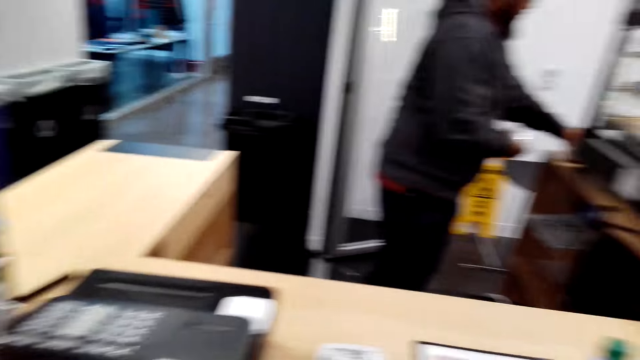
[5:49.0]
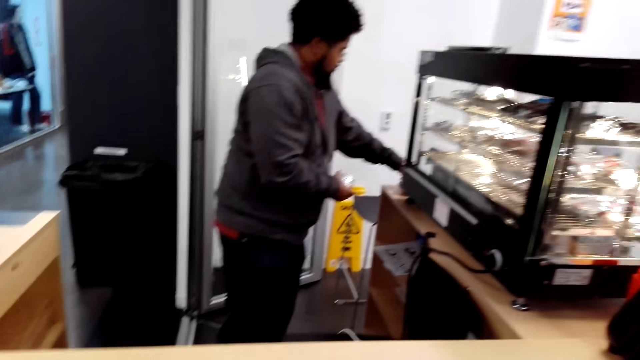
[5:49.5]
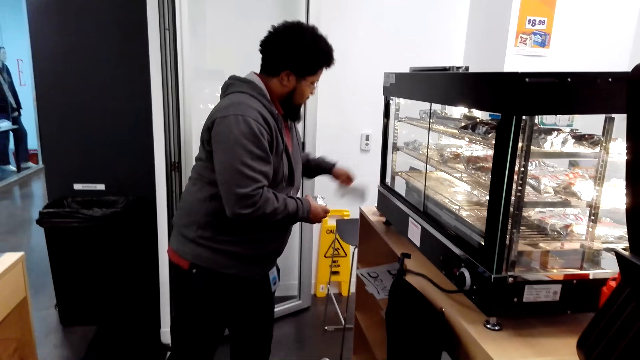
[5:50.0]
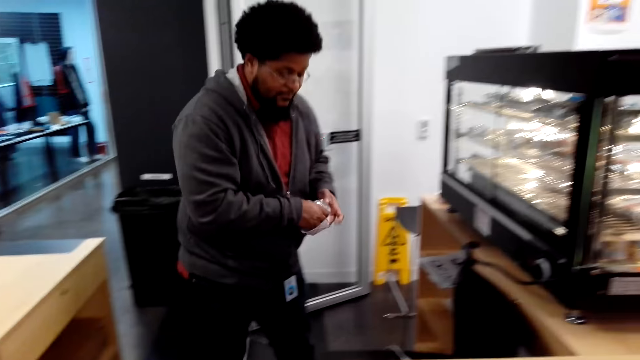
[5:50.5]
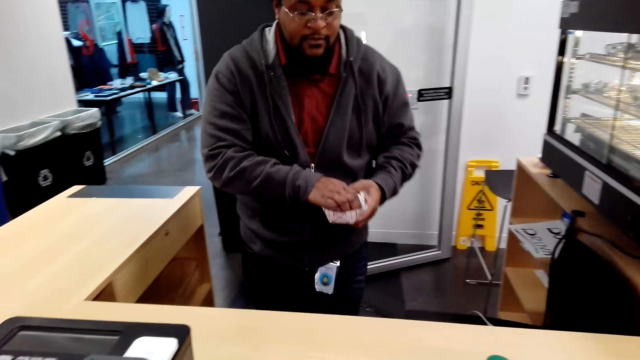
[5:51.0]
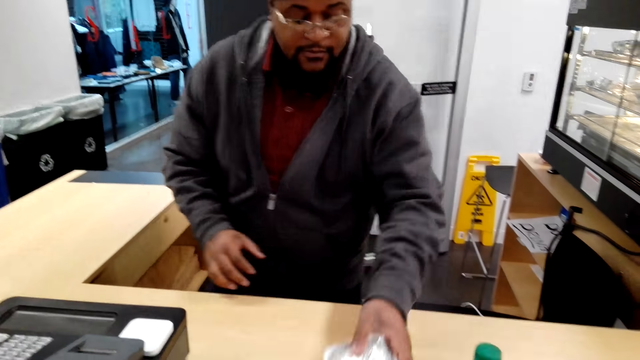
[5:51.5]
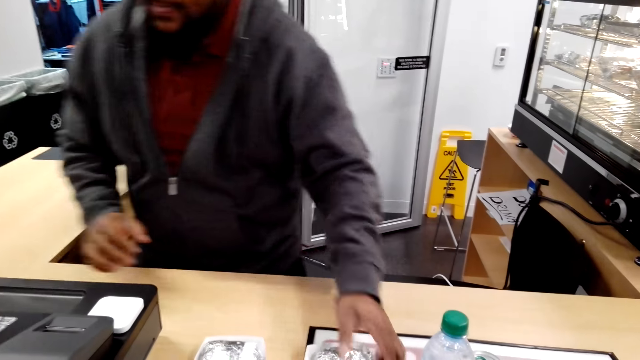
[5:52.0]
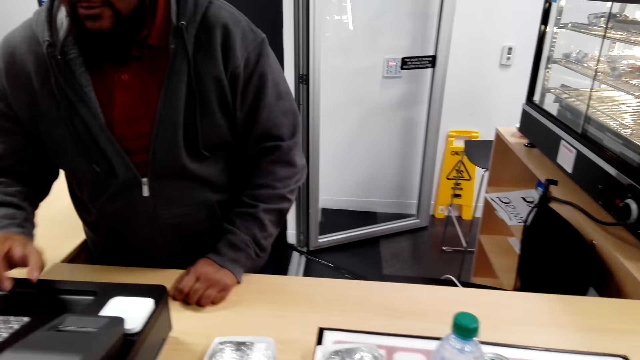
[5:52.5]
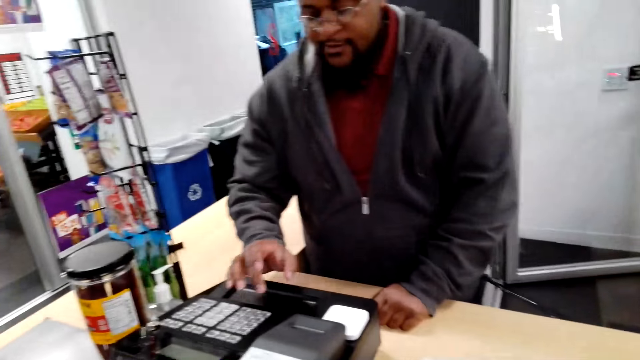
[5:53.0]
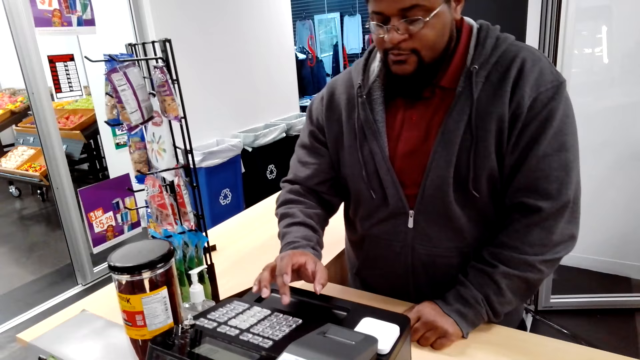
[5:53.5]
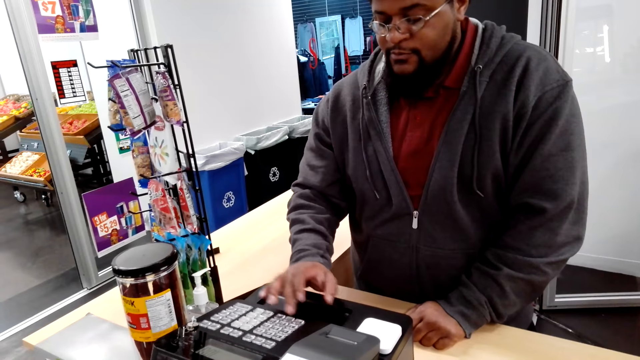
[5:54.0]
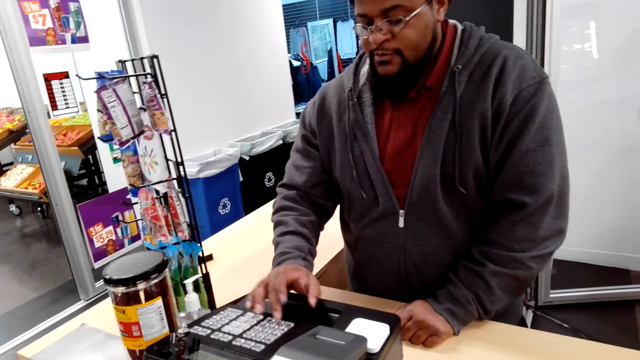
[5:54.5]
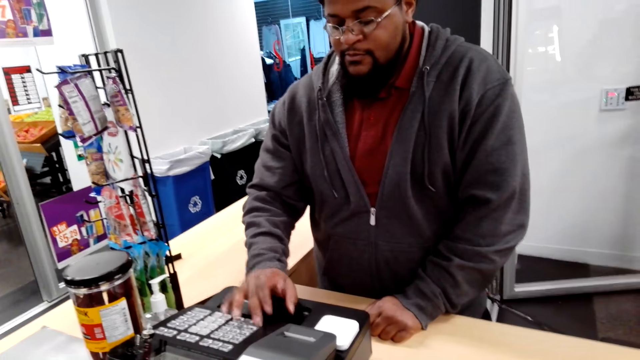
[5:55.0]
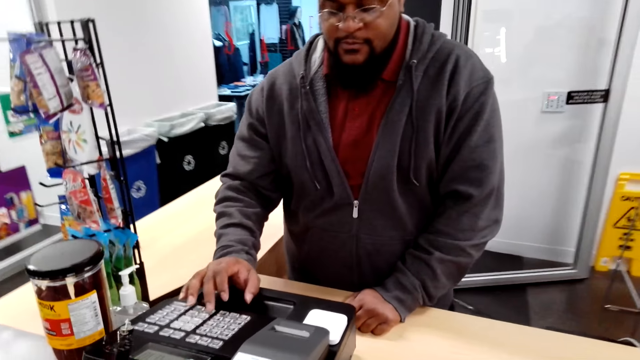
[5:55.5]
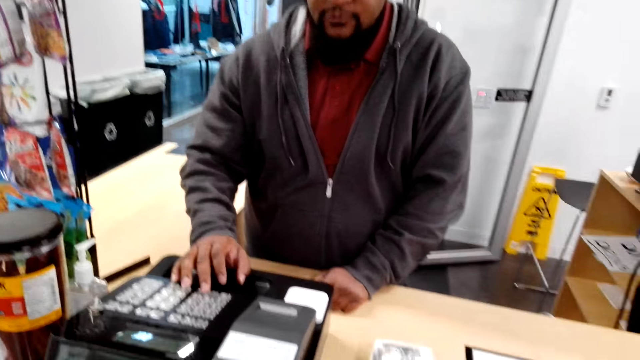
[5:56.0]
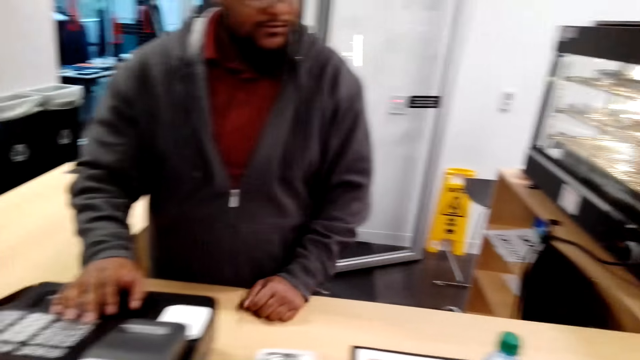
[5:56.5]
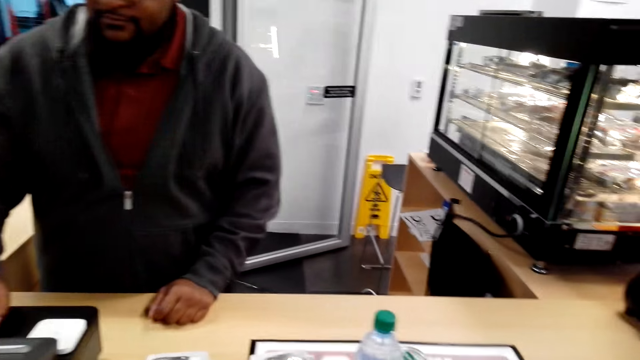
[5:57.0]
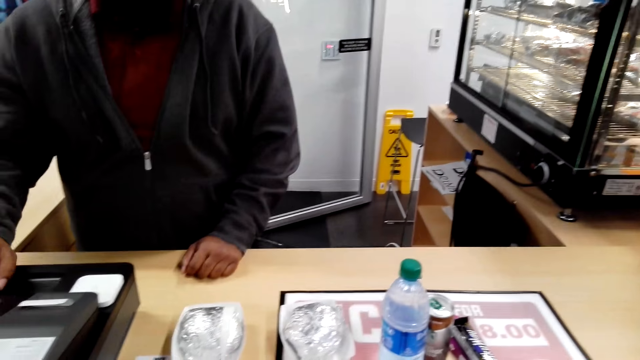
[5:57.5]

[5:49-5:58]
A cashier picks up a bag, puts a snack in the bag and puts the snack on the counter. The cashier bills the food items and operates the cashier machine.

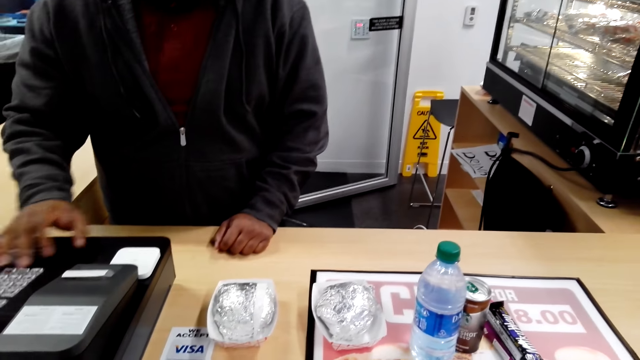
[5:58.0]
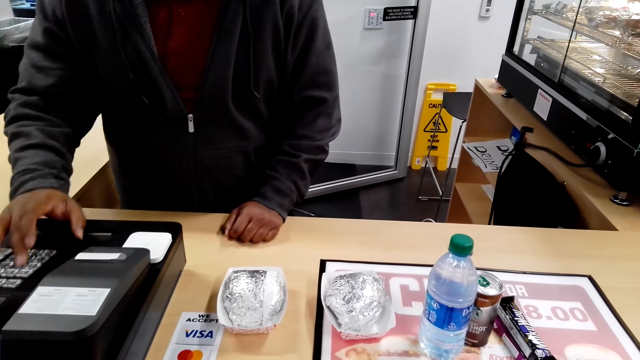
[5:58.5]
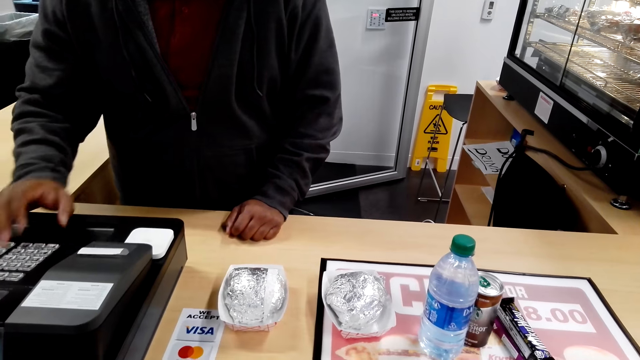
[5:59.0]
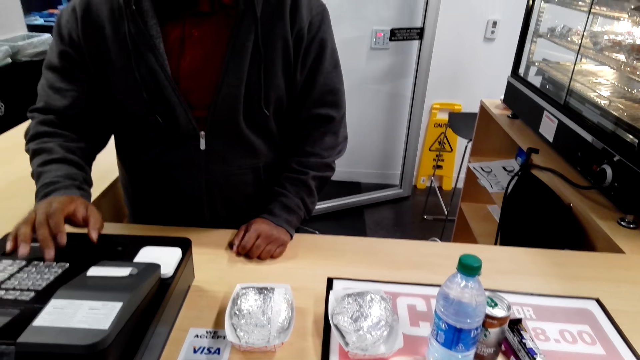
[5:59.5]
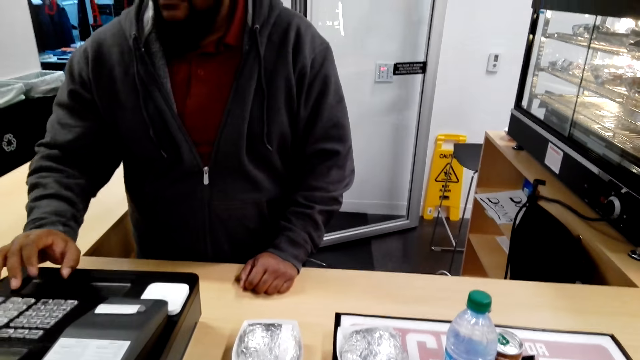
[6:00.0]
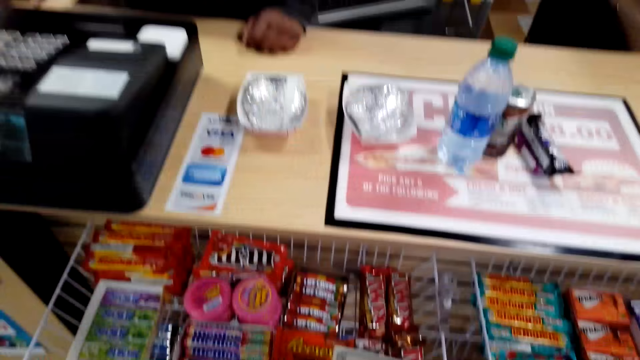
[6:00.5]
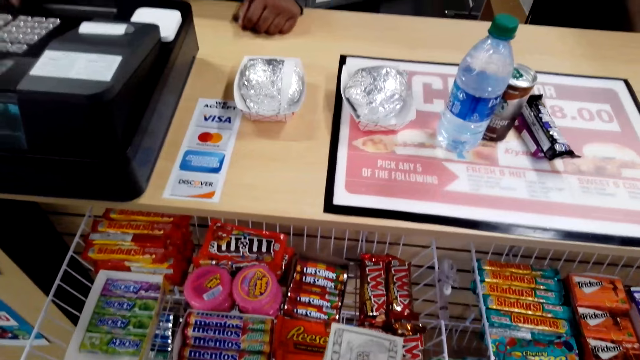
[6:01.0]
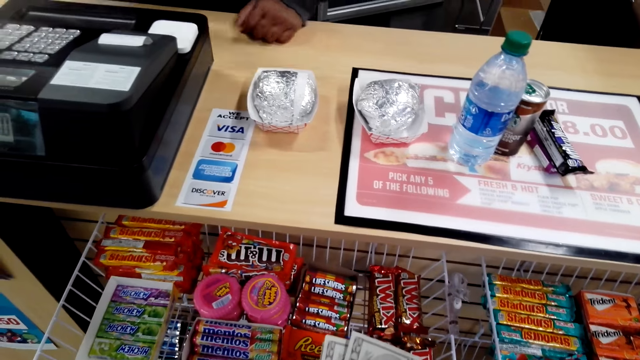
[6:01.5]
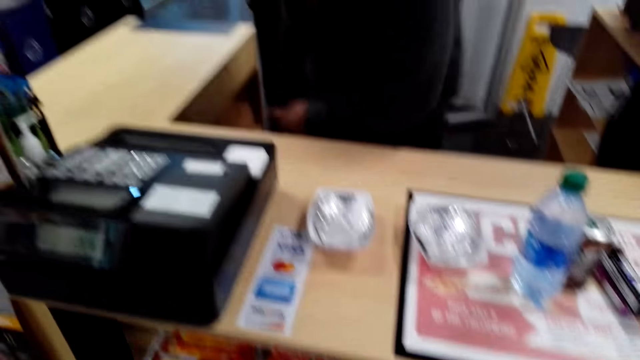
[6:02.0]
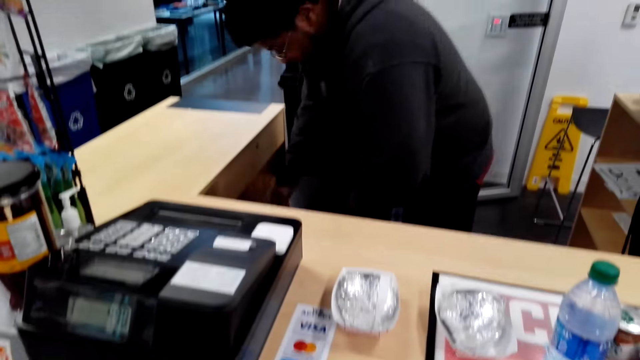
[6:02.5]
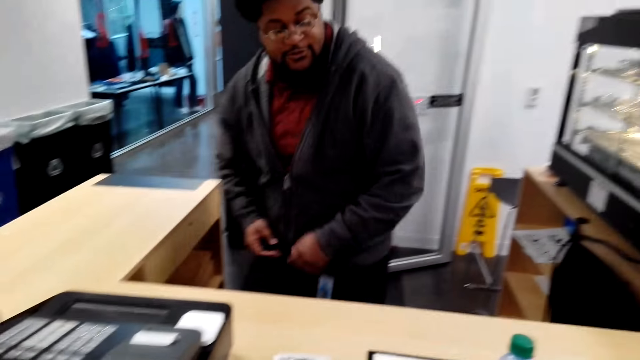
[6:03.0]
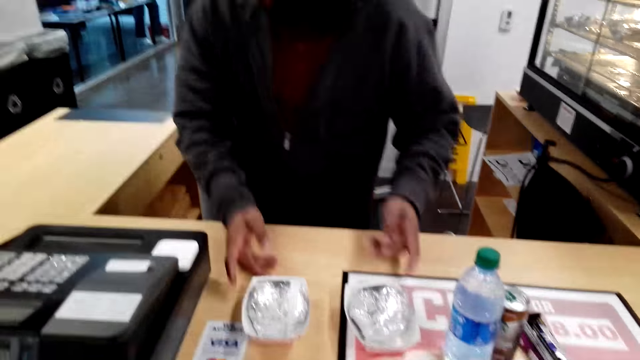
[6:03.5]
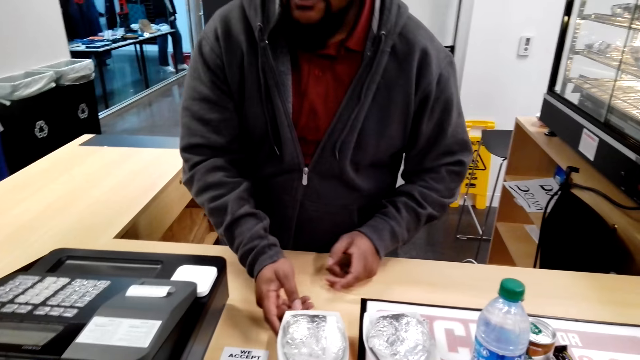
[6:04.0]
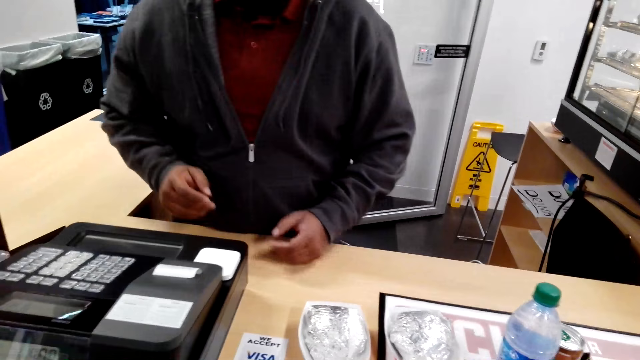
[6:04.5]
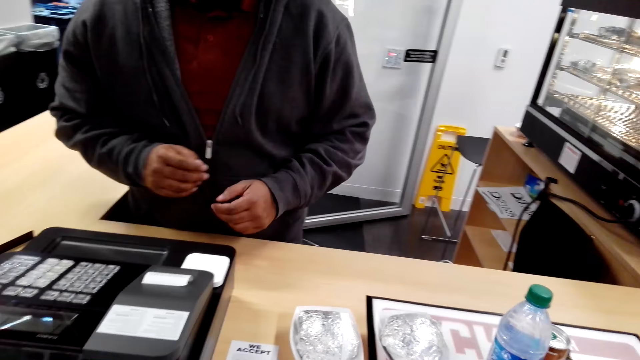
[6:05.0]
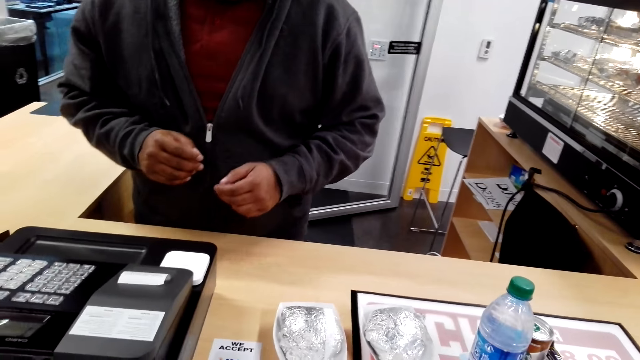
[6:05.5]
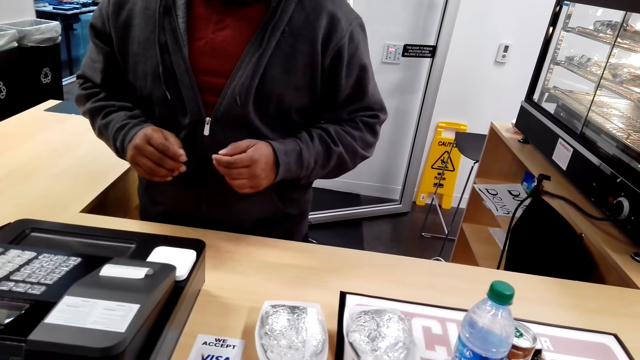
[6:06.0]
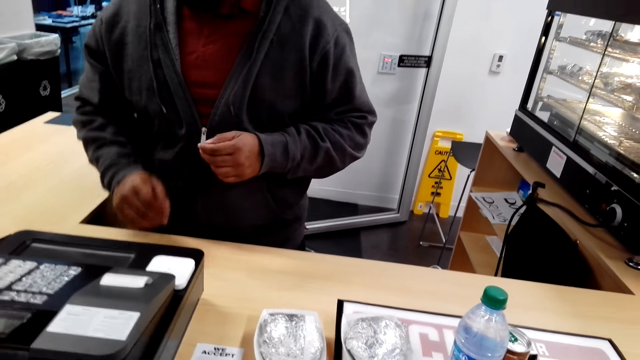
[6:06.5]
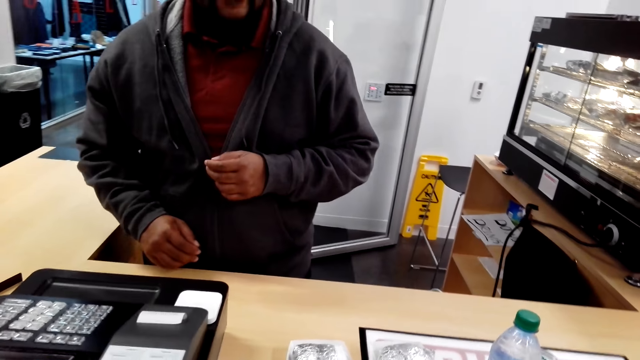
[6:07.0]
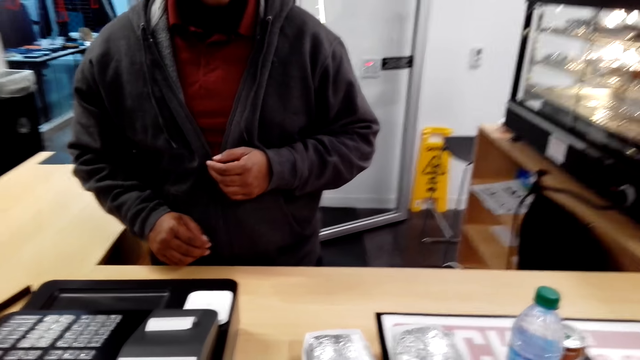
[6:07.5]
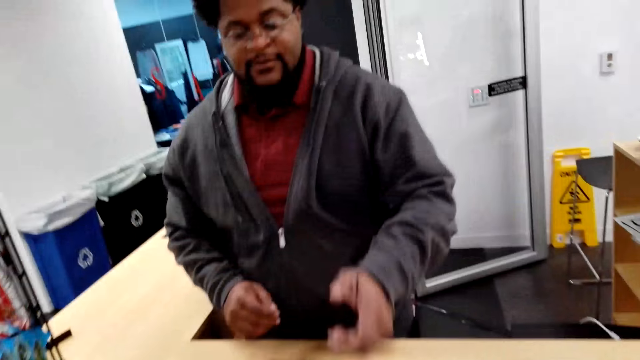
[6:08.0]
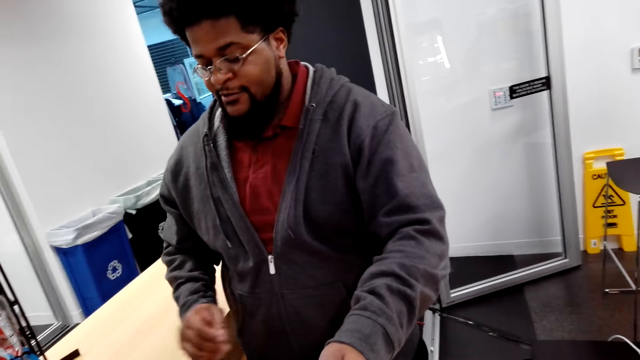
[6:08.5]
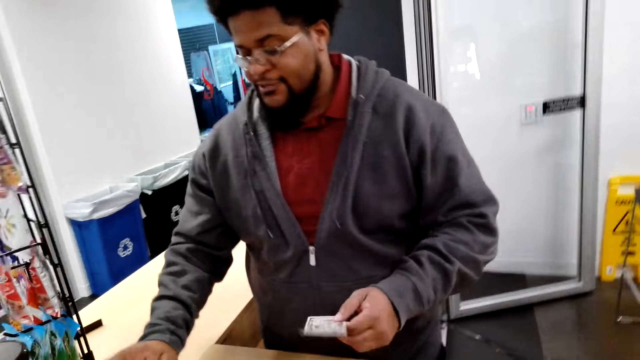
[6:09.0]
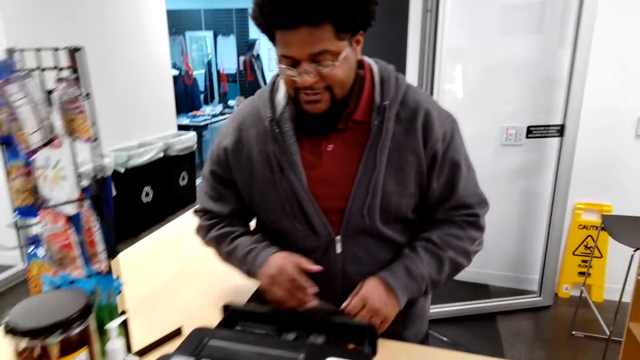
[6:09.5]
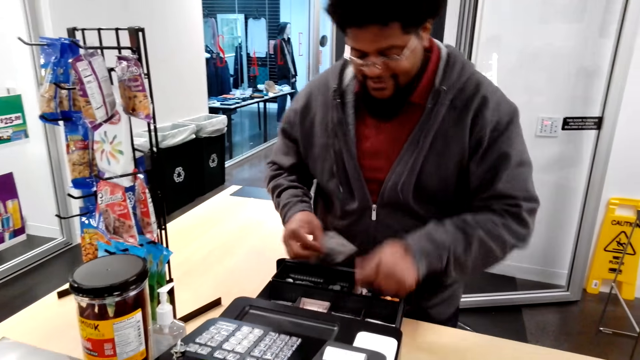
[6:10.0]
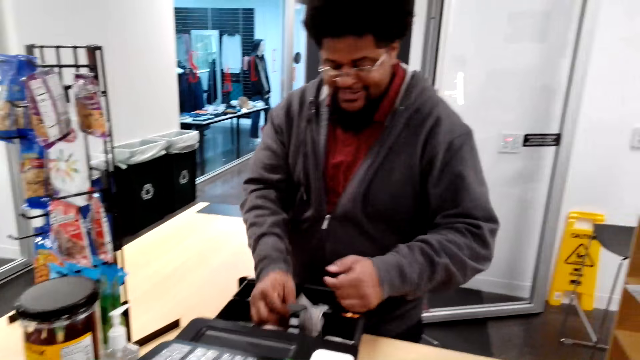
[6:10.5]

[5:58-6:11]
A man moves to the other side. The camera wearer holds money. The man moves a snack, picks up the money, operates the cashier machine, holds the money with the other hand and lifts part of the cashier machine.
